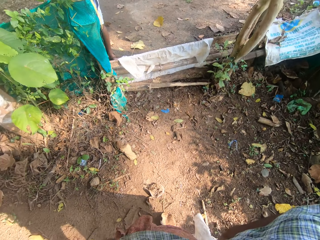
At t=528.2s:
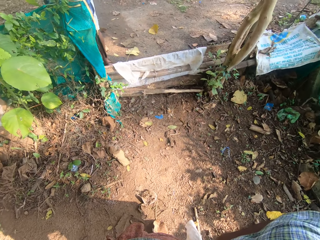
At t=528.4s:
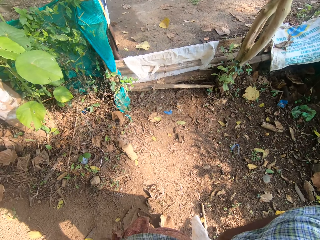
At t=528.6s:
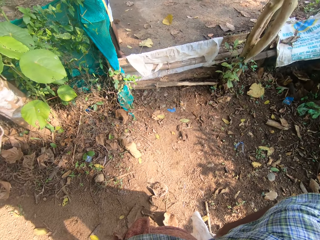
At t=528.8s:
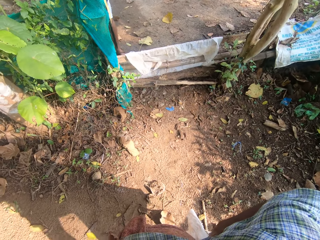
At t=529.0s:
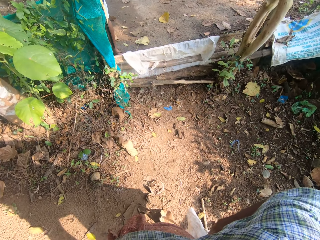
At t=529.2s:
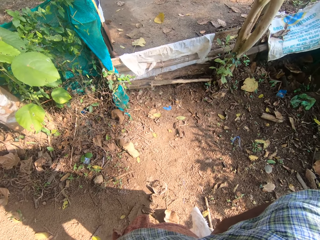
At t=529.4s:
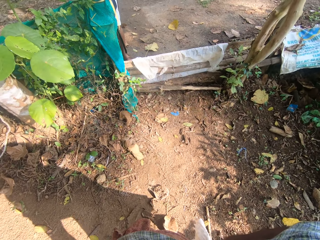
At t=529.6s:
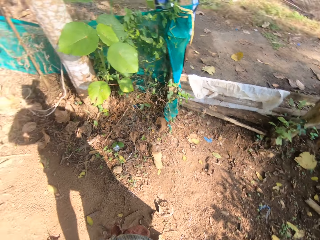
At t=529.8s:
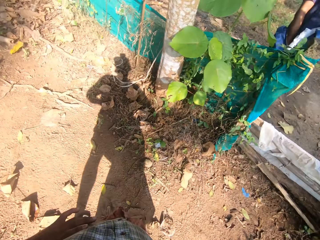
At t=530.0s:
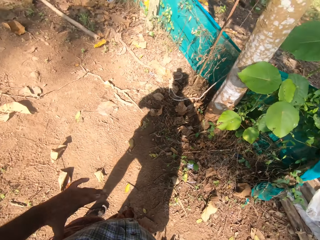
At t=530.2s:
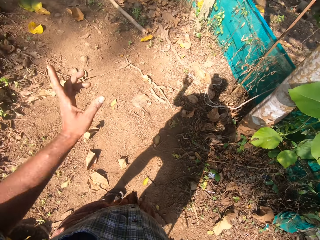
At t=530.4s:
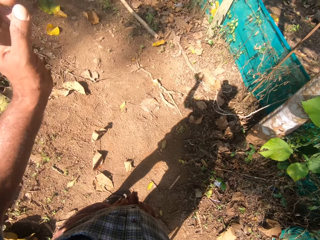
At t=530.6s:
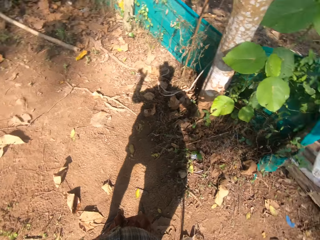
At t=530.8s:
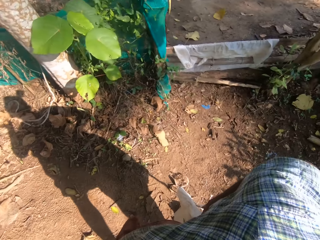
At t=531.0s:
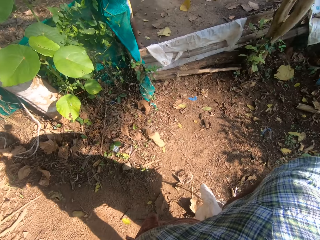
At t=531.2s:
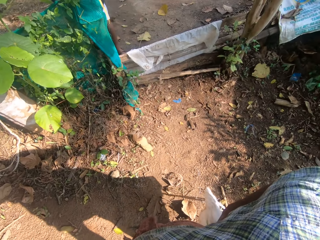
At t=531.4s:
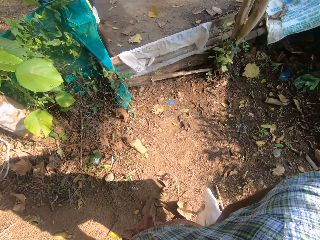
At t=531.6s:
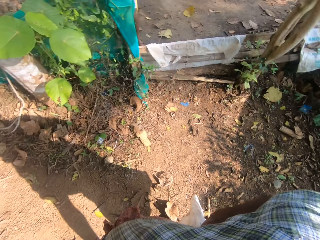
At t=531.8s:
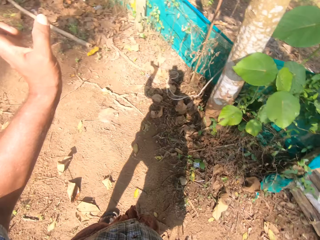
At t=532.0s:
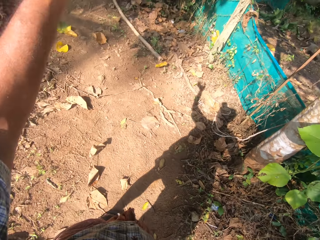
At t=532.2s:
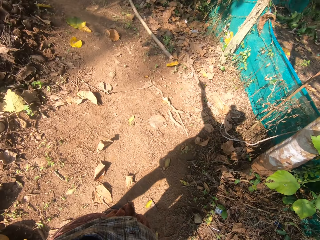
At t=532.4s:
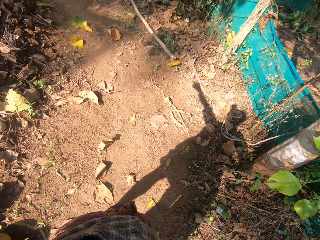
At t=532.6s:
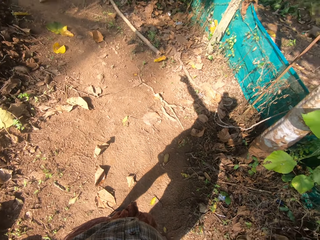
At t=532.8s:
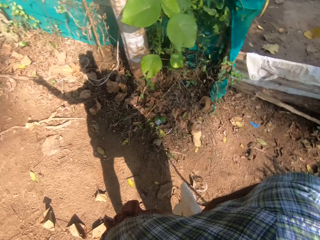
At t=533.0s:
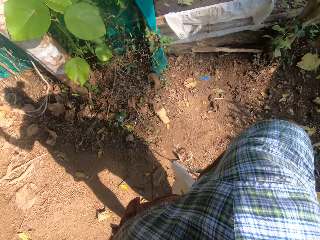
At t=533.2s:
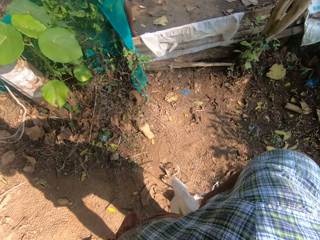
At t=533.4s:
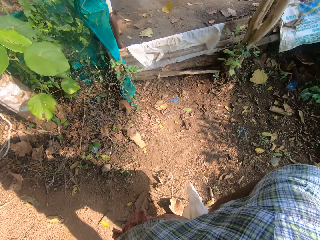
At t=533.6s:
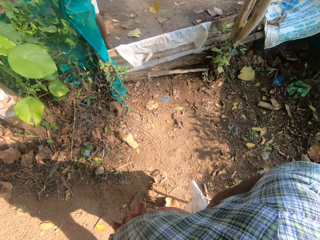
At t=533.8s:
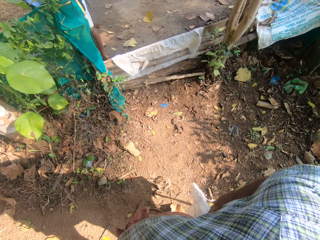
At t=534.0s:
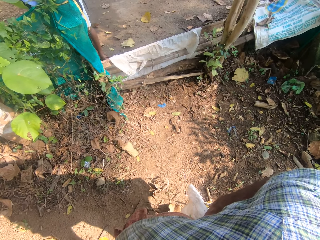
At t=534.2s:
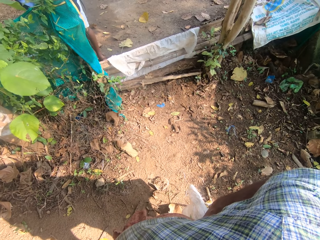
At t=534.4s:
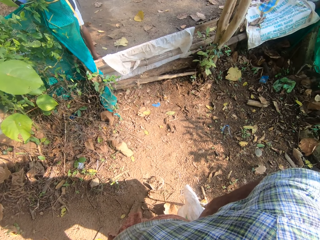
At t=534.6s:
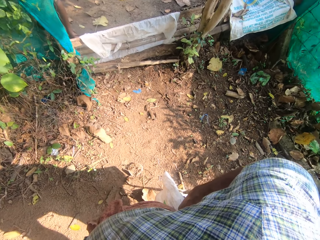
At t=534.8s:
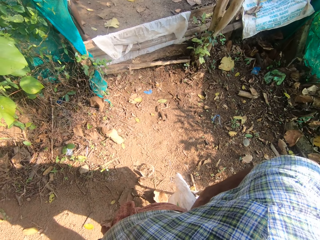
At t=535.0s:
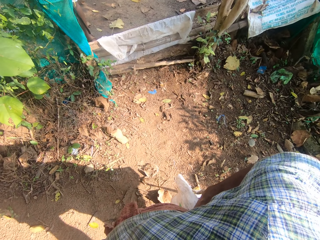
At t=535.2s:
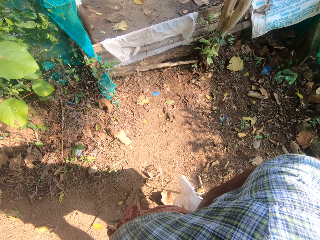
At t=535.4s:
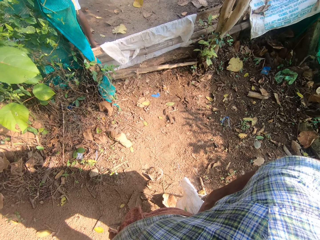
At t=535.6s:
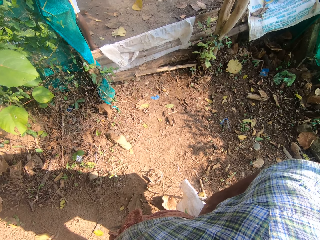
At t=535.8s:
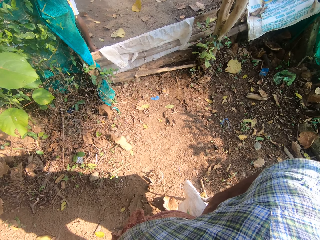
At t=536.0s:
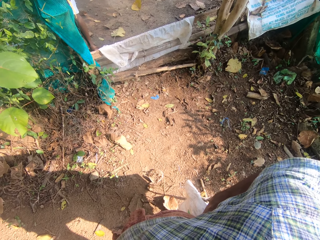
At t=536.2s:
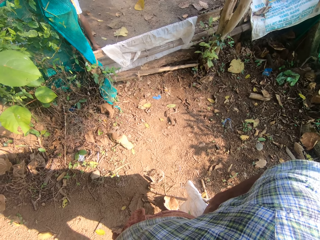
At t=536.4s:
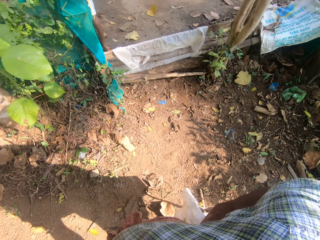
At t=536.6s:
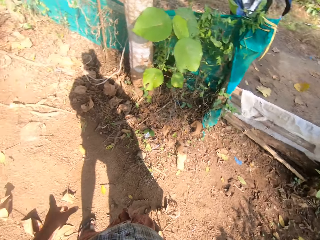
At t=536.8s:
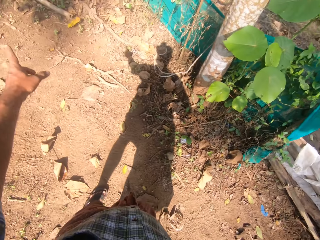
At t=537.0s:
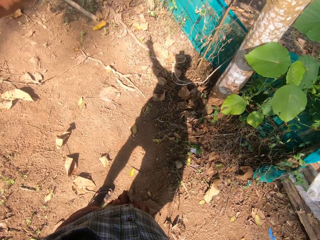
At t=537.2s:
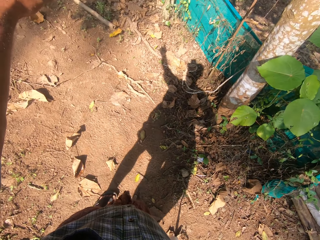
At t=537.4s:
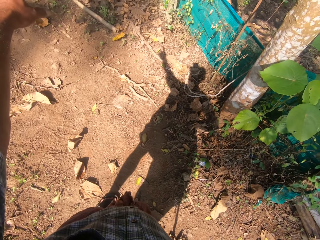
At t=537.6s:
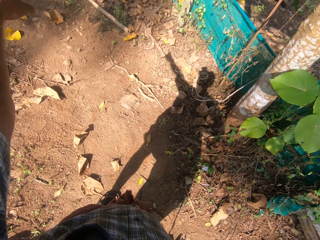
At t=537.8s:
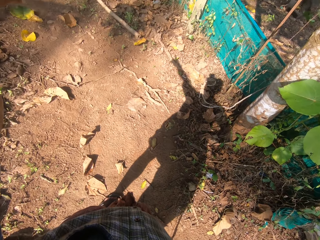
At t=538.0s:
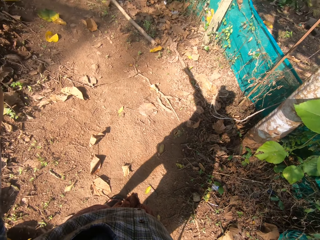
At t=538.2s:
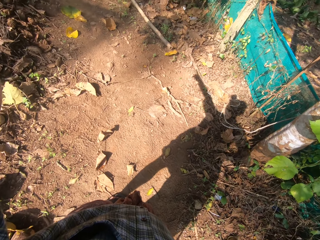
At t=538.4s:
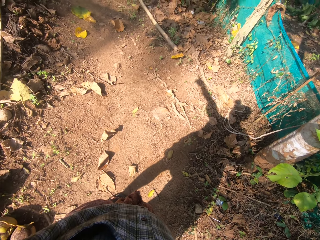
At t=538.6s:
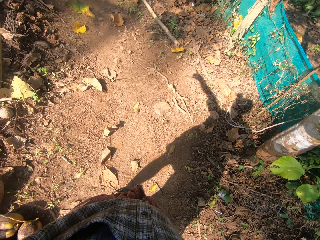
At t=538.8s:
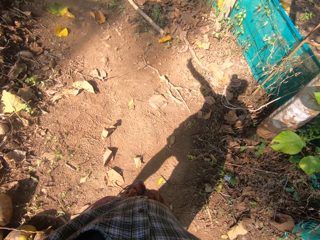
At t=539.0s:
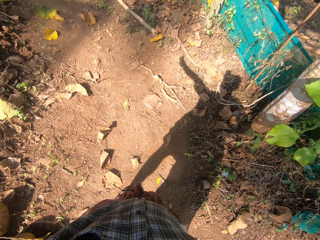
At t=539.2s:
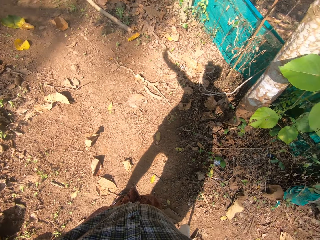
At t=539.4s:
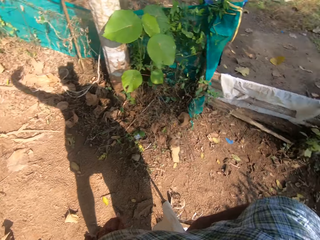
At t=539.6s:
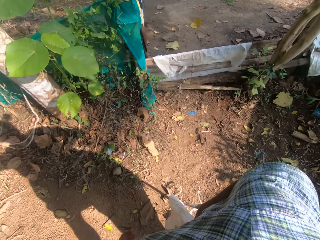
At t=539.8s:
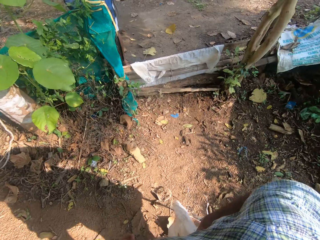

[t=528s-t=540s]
The camera wearer moves the left hand. They turn around. They move the left hand.

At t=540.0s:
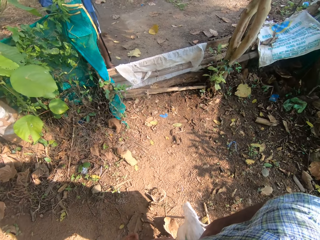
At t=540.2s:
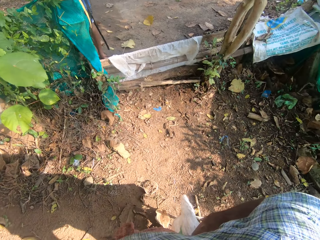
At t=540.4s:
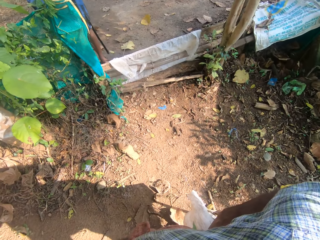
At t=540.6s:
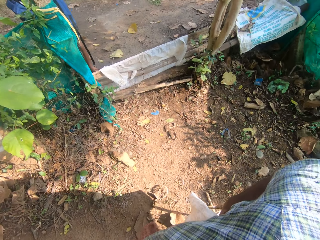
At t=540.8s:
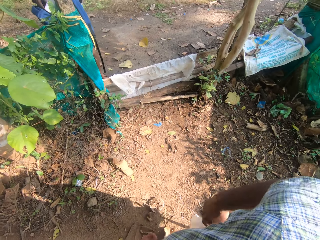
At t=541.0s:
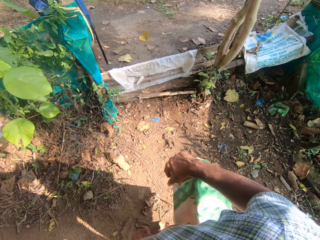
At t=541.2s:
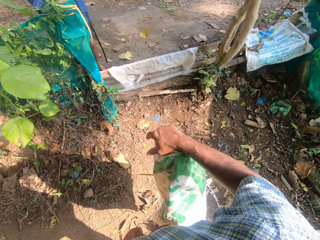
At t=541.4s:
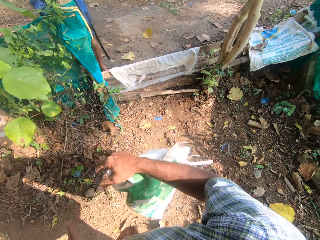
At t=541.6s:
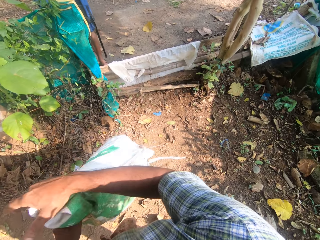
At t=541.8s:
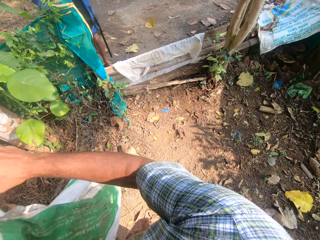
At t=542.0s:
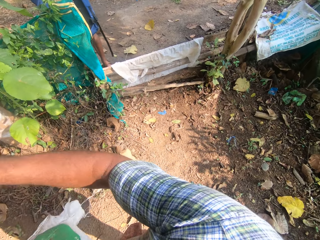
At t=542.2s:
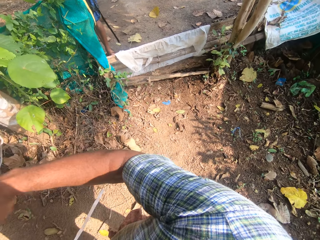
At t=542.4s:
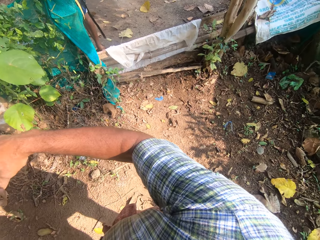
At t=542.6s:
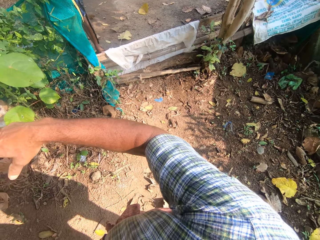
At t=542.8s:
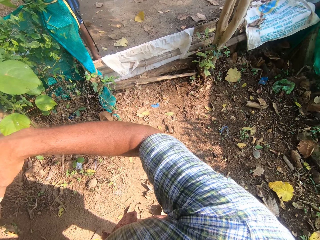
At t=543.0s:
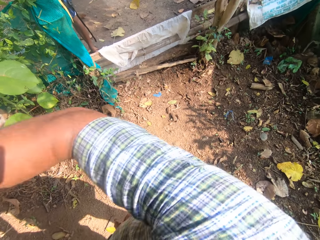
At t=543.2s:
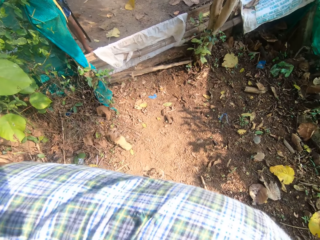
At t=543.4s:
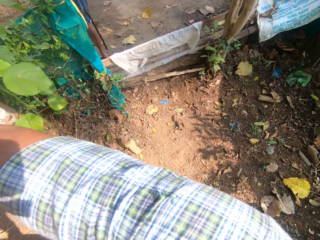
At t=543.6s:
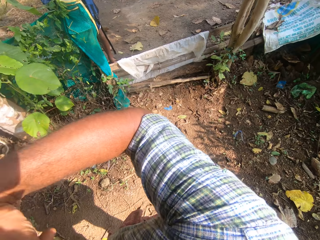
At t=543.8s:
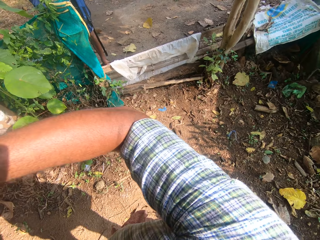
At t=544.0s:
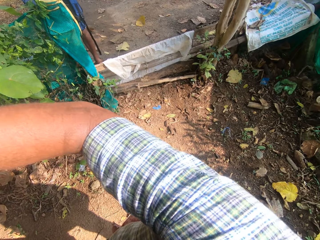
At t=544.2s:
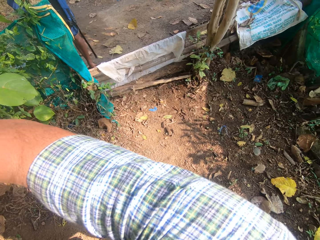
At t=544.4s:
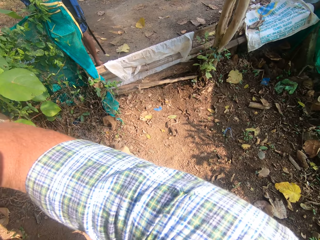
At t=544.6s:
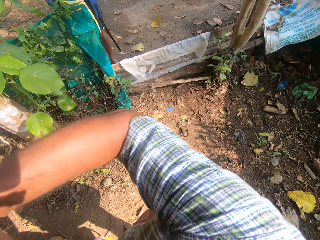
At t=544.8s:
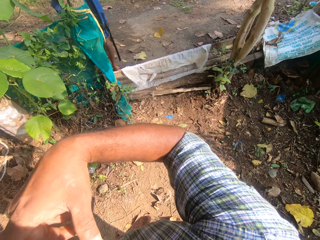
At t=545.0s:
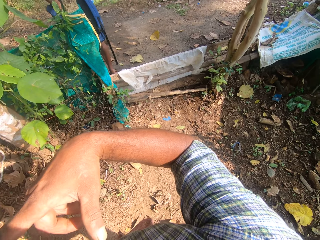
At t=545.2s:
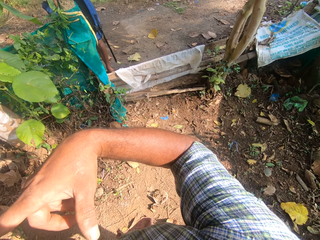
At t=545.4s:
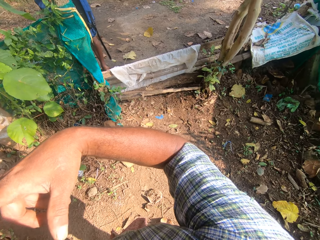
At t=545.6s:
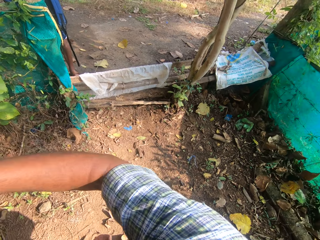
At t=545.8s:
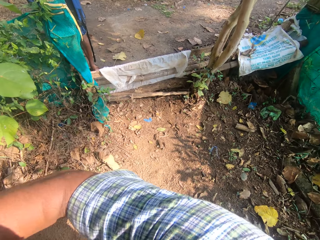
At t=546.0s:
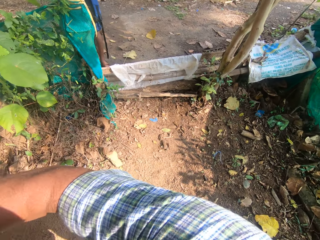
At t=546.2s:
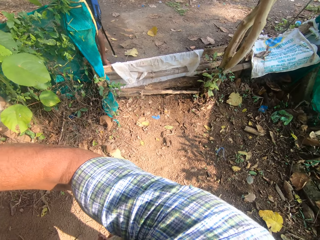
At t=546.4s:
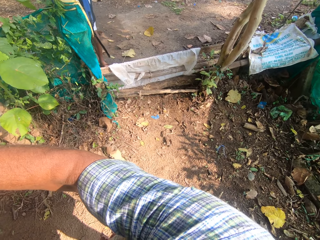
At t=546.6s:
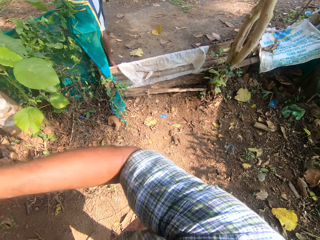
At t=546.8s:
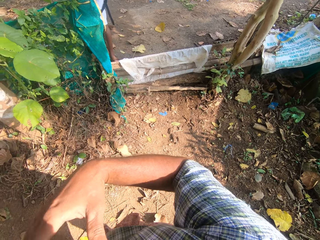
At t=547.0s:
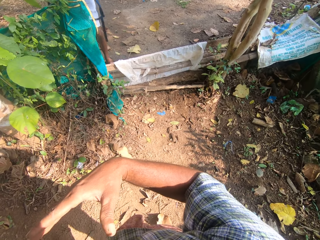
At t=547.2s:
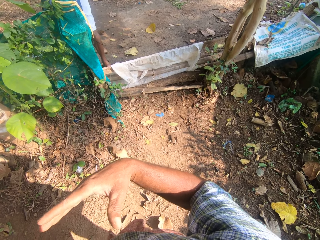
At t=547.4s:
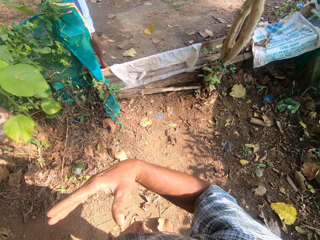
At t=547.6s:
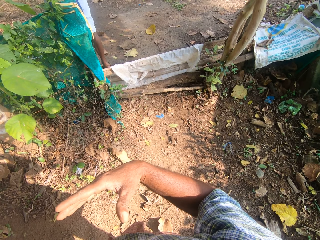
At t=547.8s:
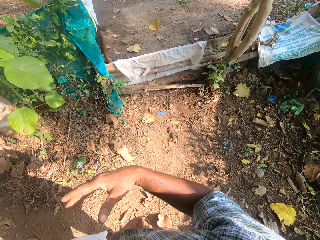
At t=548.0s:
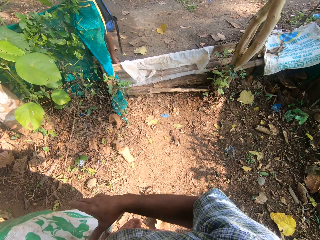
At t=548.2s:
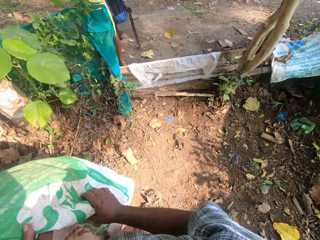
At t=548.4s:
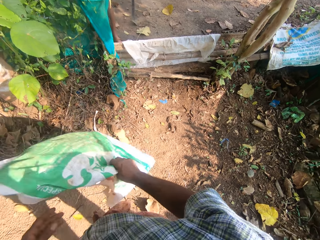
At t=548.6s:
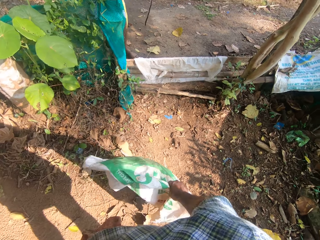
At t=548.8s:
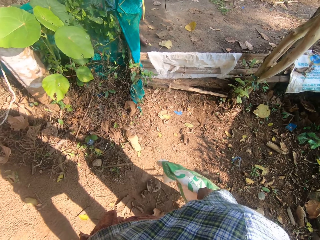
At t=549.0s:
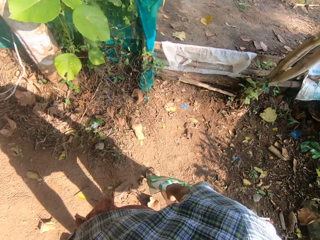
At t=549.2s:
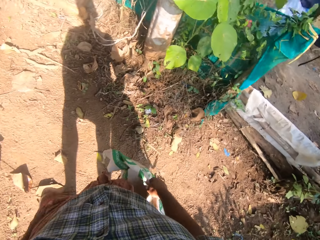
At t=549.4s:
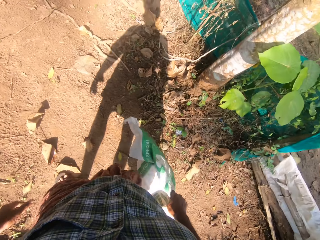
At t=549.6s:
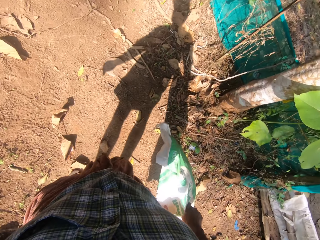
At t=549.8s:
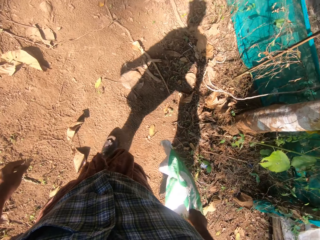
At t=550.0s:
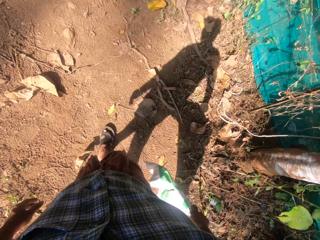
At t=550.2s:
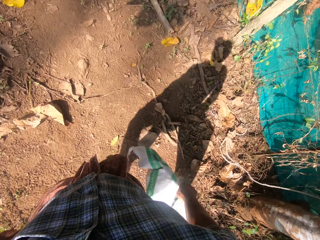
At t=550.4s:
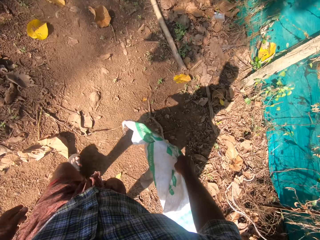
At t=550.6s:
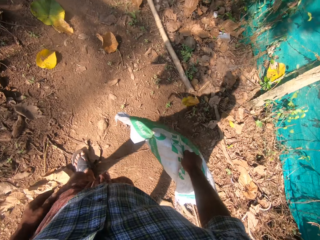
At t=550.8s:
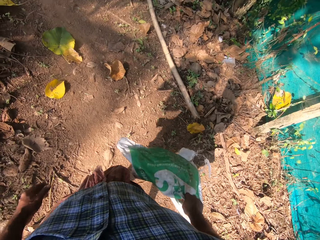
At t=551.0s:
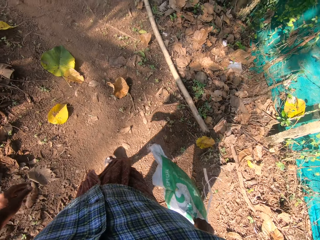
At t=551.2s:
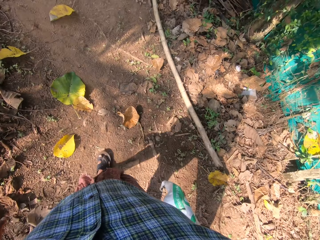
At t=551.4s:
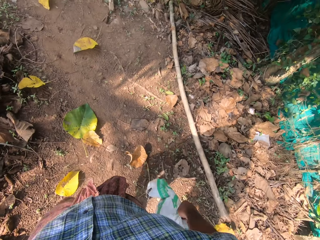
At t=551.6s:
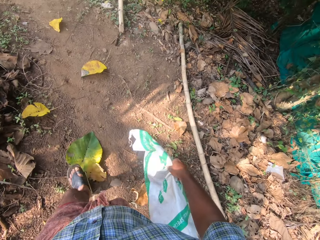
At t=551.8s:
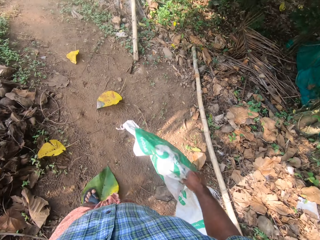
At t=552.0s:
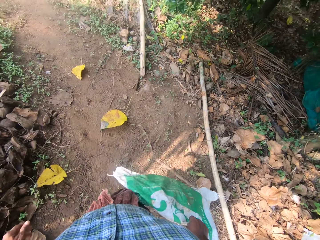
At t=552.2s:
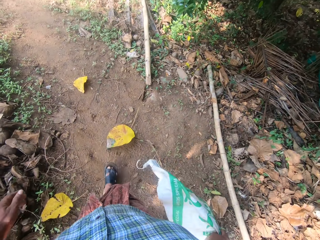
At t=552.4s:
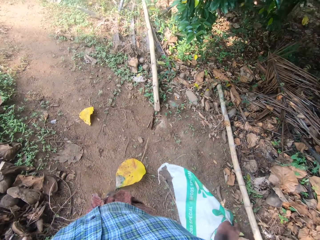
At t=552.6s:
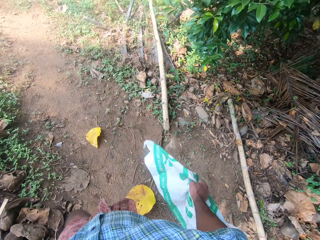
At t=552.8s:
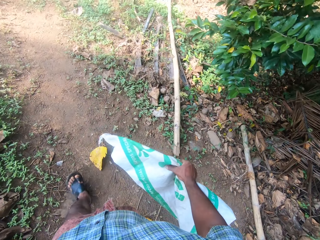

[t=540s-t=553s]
The camera wearer turns around. They move the right hand. They hold the plastic sack with the right hand. They walk around with the plastic sack.
